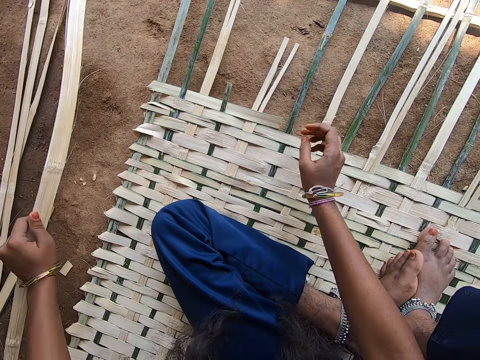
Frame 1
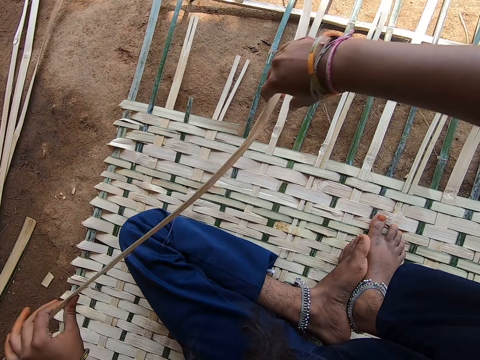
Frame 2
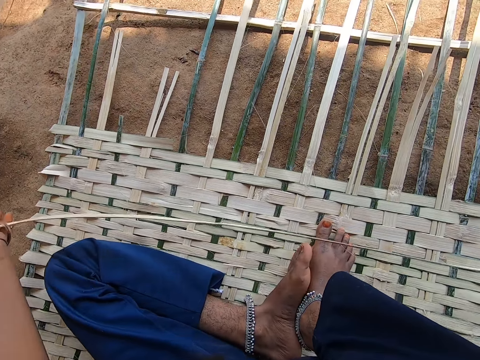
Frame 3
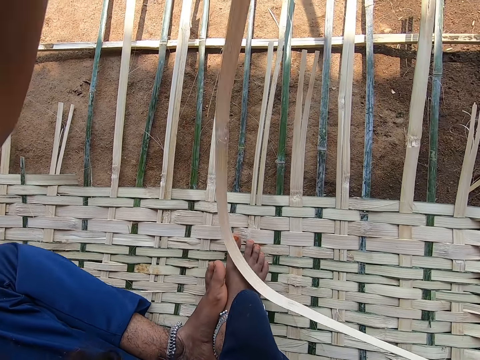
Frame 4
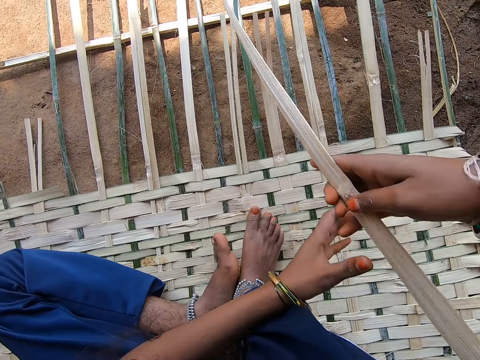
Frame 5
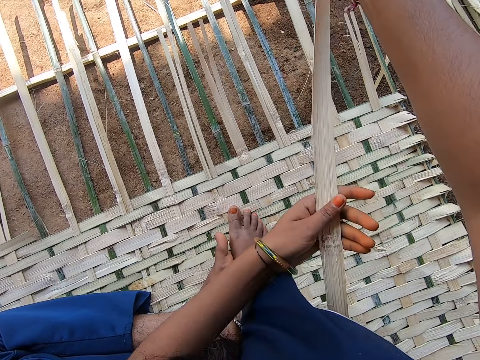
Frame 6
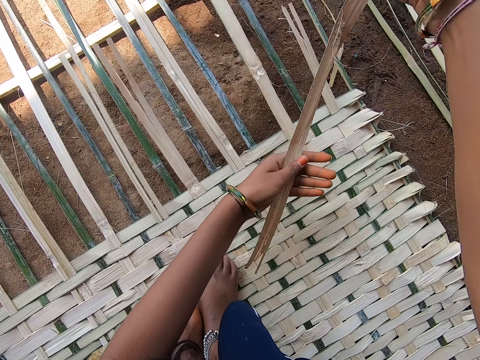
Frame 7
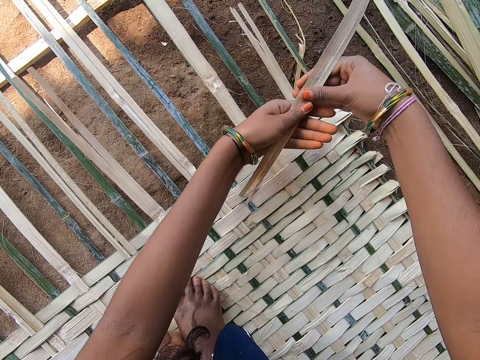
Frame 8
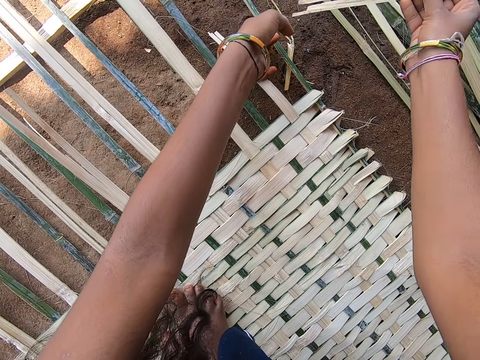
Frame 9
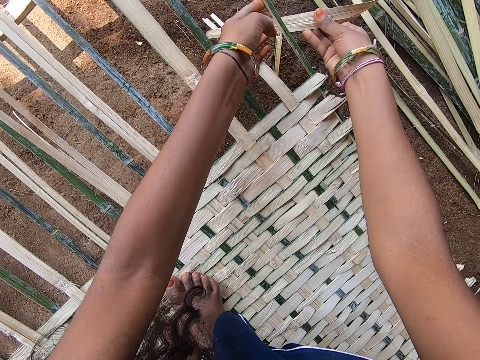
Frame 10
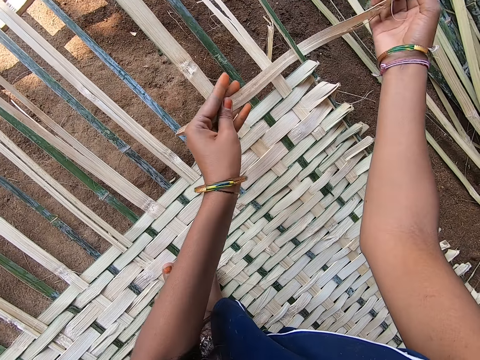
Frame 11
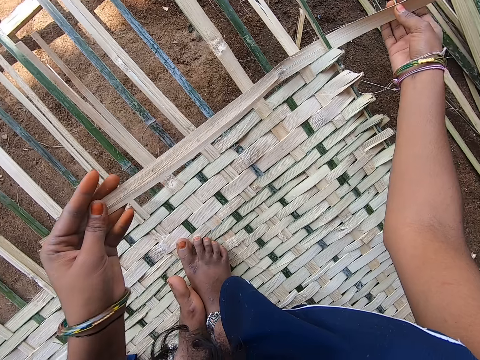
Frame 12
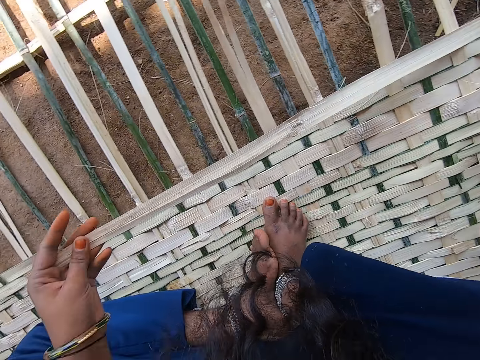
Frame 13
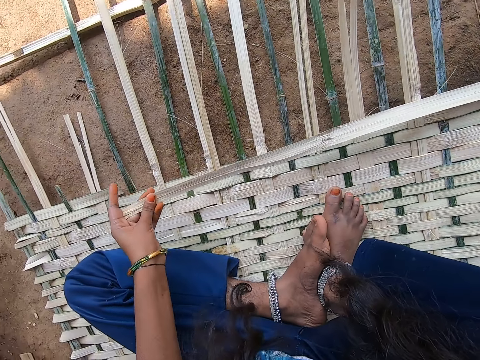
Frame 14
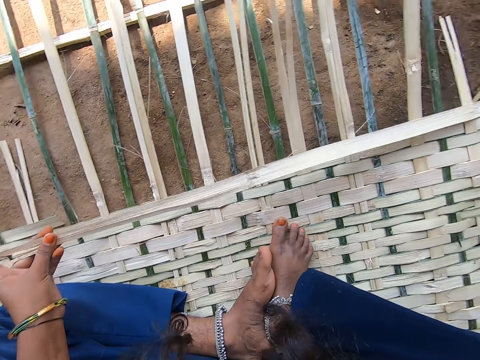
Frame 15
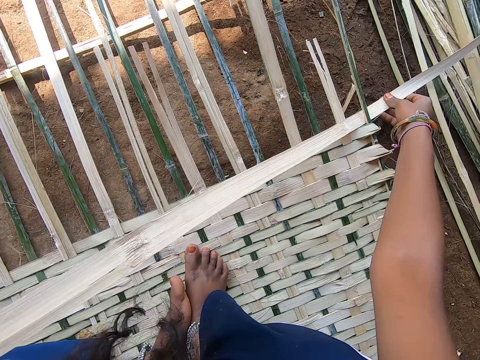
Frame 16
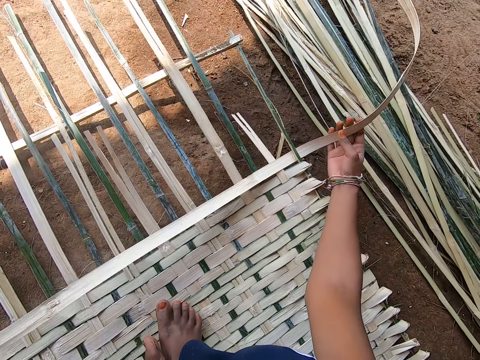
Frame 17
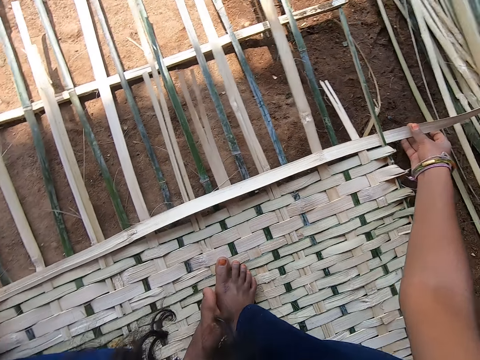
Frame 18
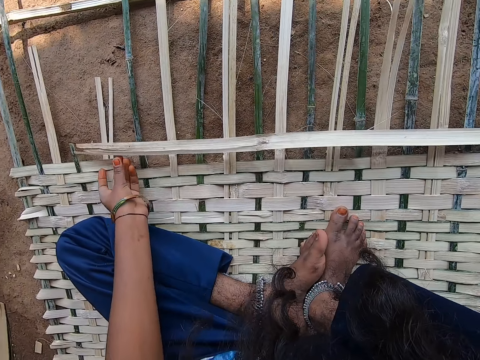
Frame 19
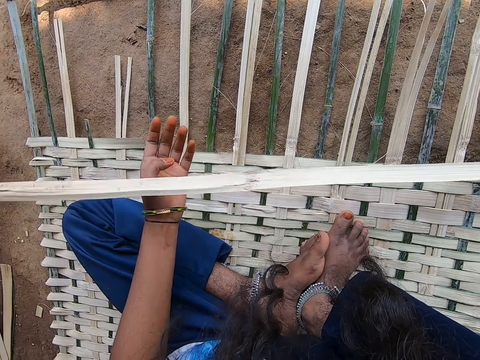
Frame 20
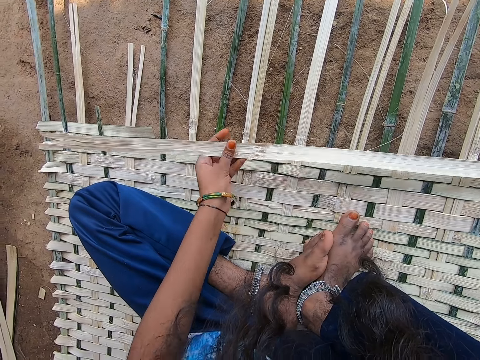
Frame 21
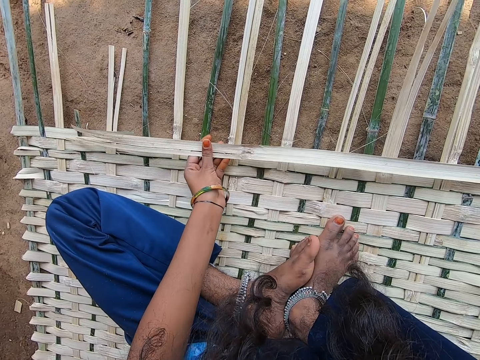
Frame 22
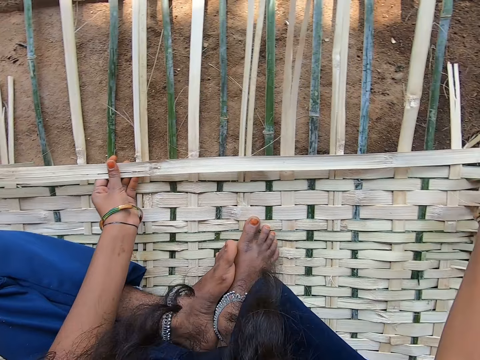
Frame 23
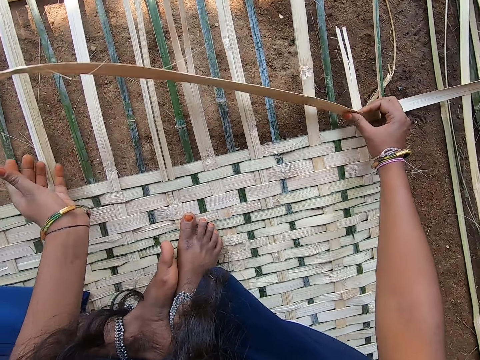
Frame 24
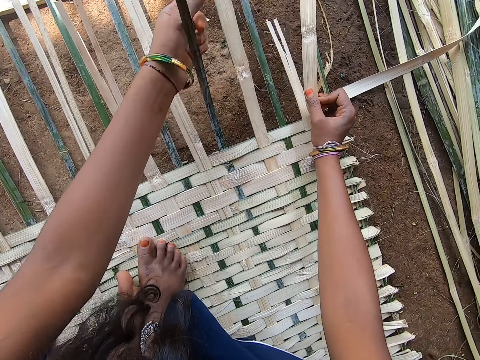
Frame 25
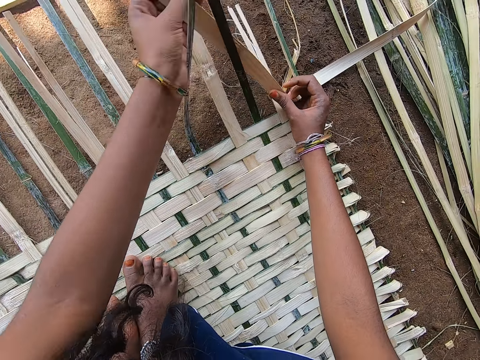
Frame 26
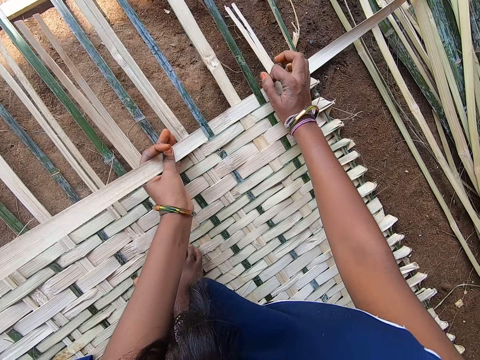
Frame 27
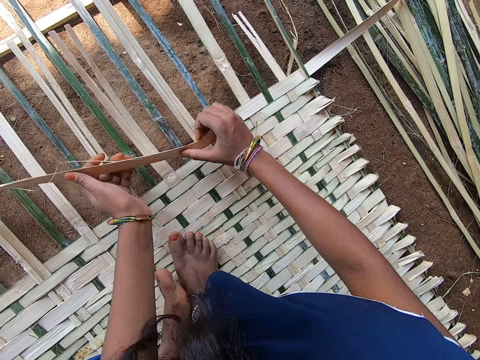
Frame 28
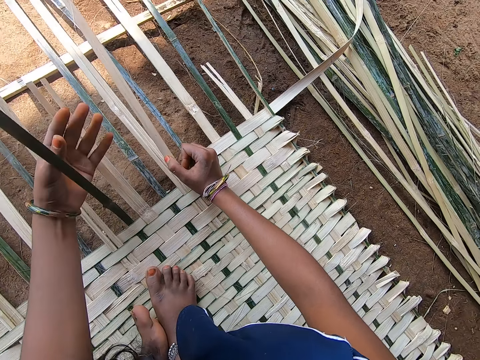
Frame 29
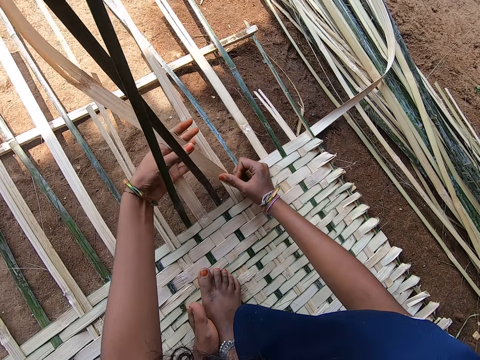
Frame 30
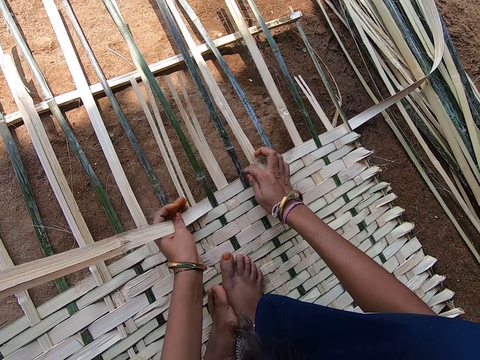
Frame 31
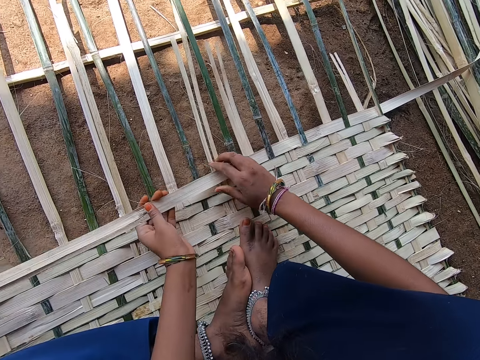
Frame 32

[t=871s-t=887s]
The camera wearer turns the reed. They insert the reed in something. They fix the reed. They align the reed on something. They pull the reed. They weave something with reeds. They fix the reed.

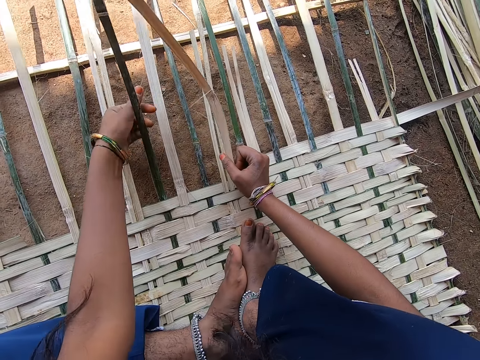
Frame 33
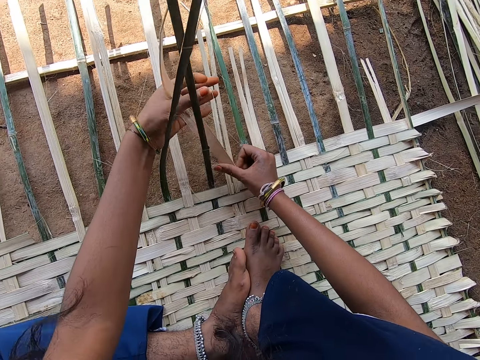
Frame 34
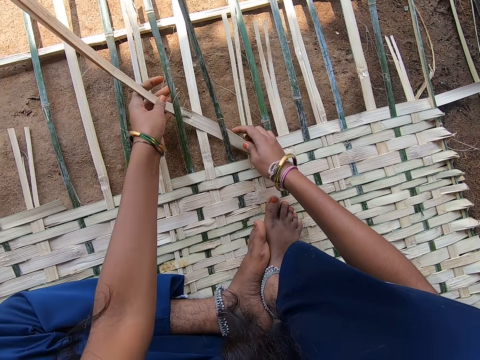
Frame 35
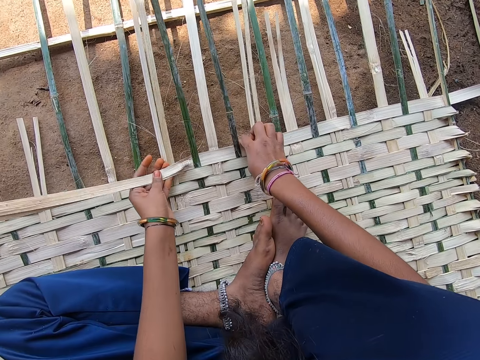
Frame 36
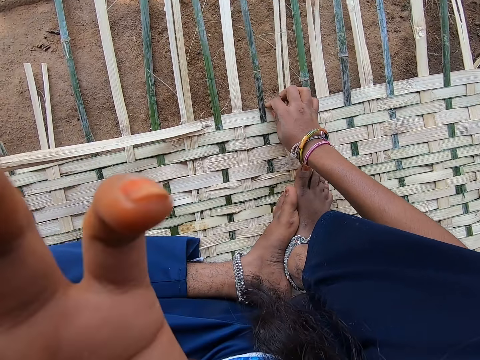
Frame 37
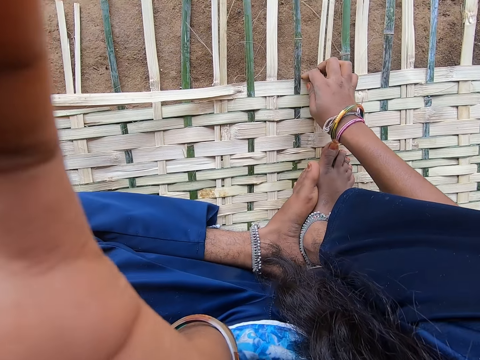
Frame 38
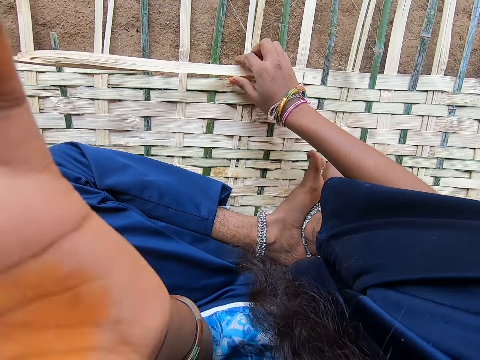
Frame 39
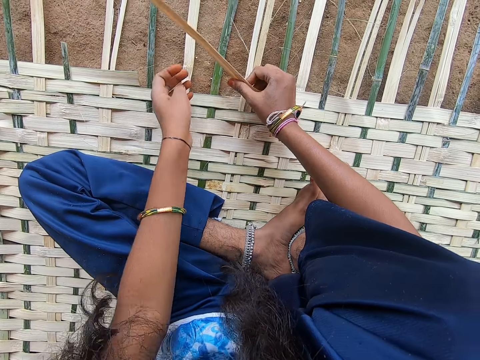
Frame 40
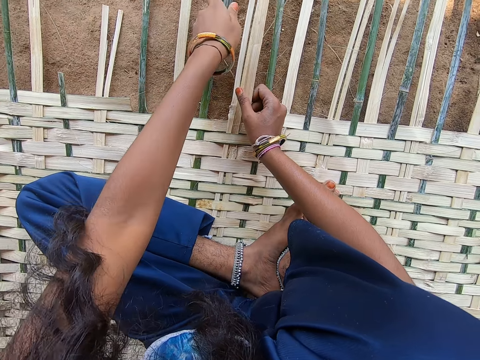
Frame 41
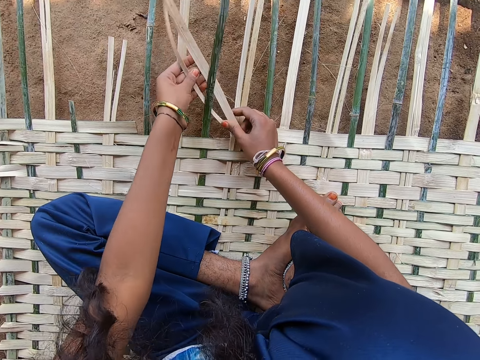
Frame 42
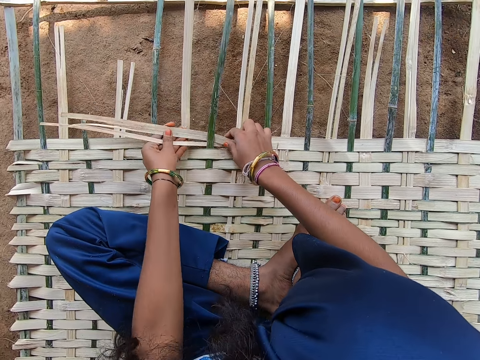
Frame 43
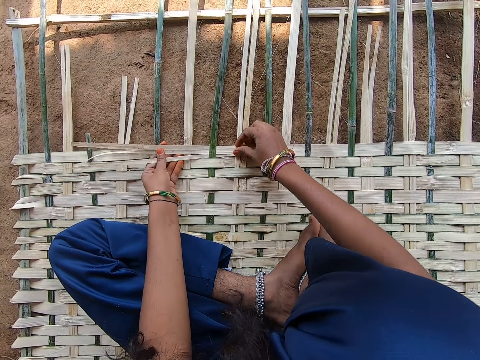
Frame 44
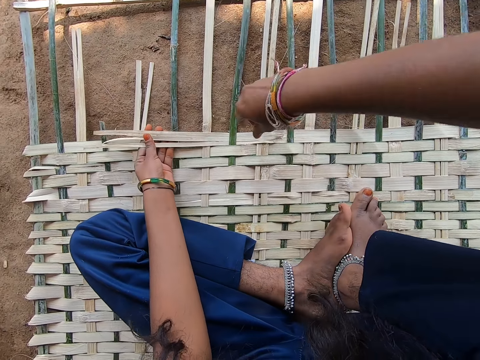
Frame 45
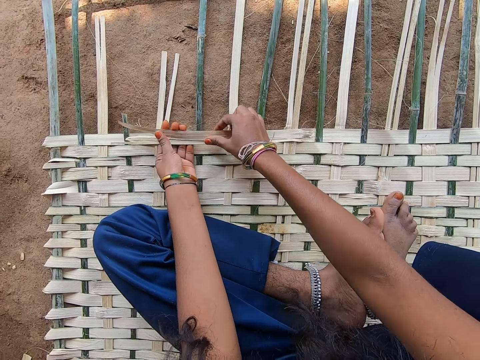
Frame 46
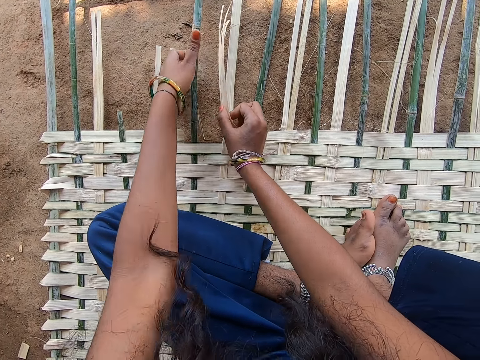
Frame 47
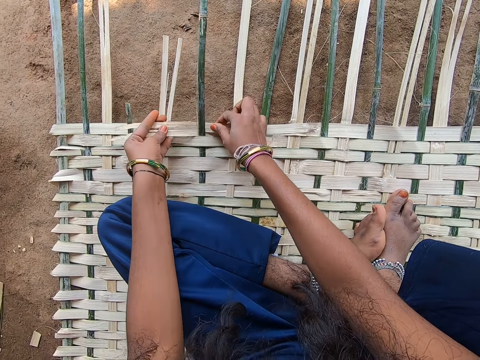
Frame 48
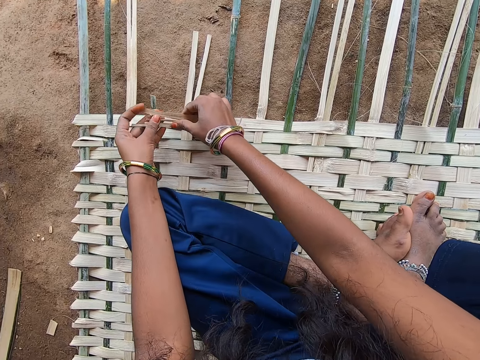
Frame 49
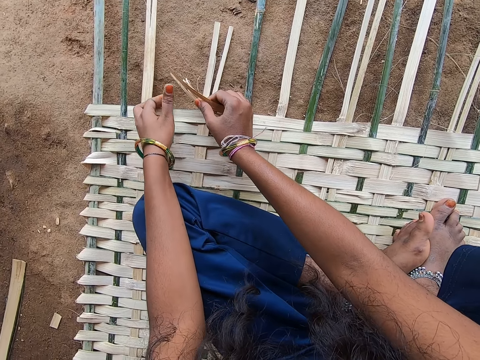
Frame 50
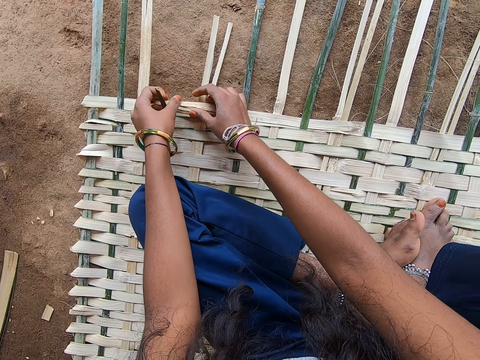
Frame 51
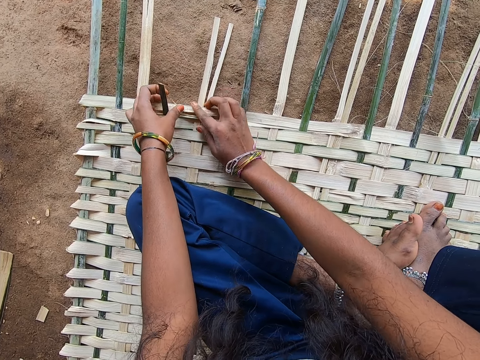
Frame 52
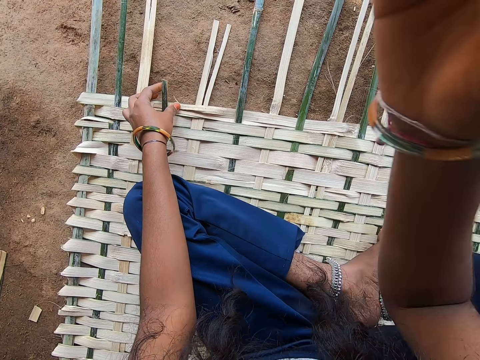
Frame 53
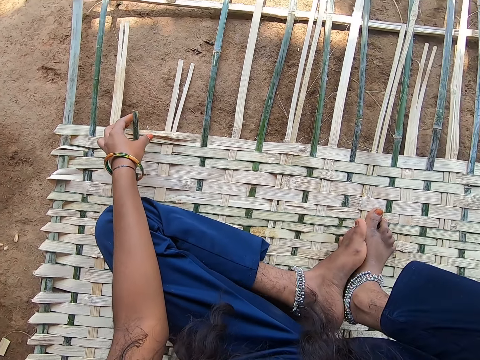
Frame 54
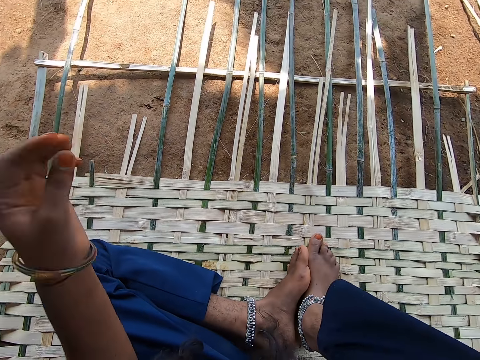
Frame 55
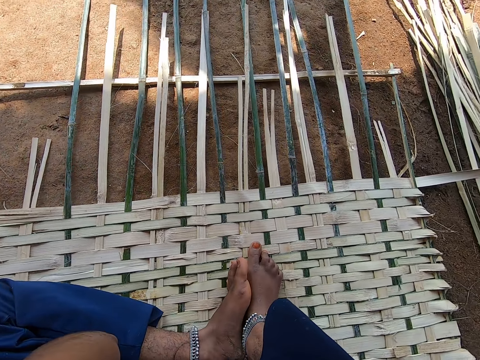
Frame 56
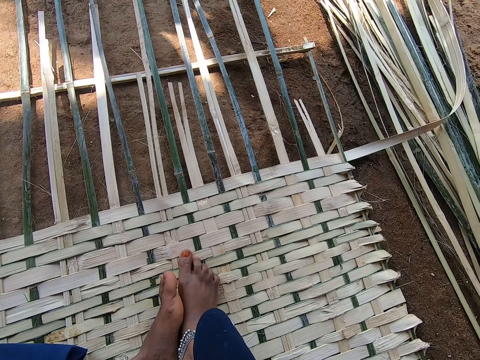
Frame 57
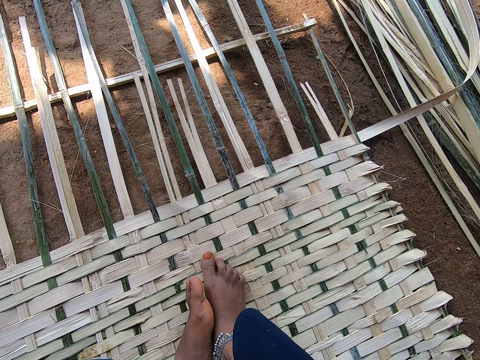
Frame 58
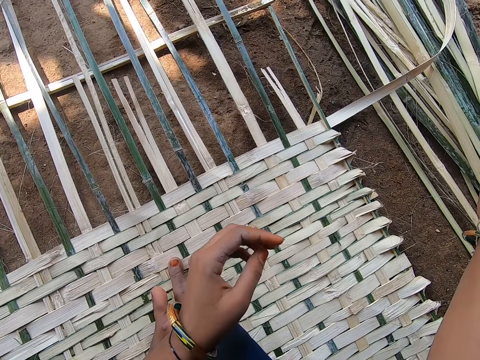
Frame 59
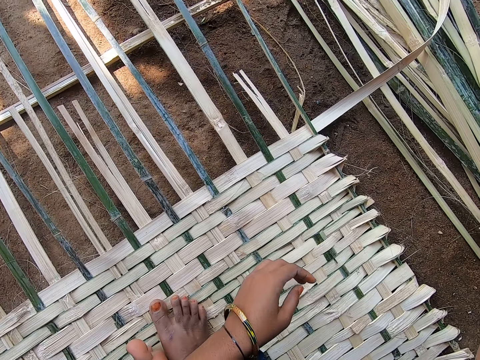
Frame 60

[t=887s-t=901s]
The camera wearer adjusts the camera. They hold the reed. They weave something with reeds. They adjust the camera. They stare at the ground.
